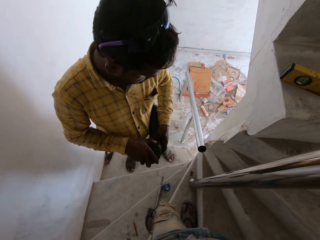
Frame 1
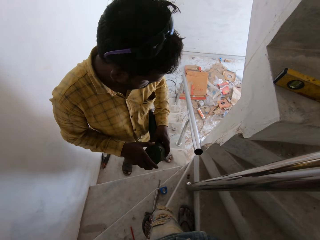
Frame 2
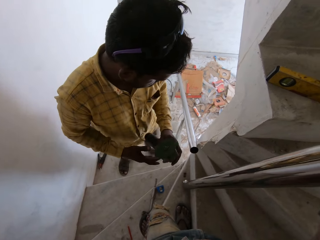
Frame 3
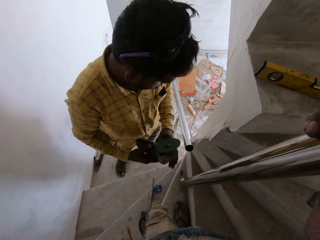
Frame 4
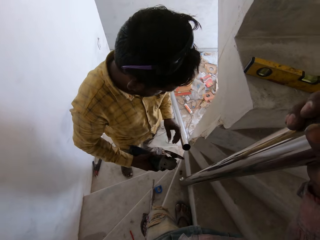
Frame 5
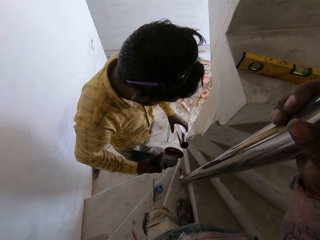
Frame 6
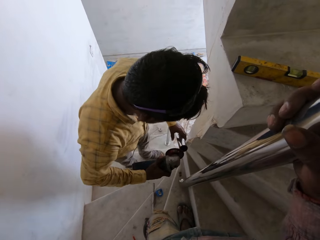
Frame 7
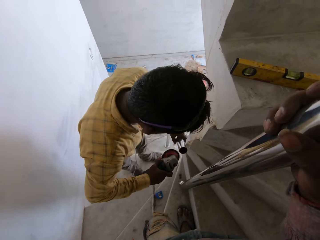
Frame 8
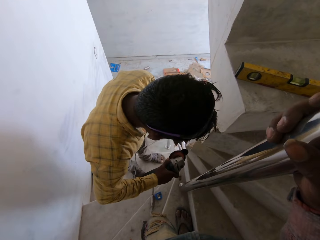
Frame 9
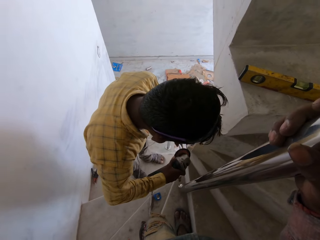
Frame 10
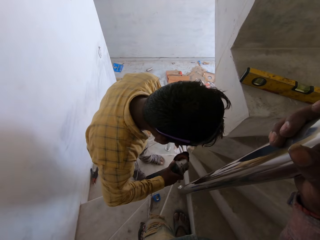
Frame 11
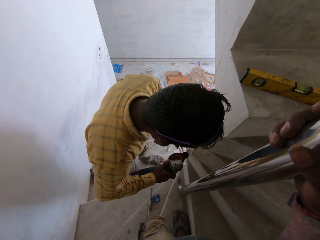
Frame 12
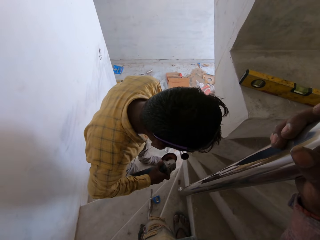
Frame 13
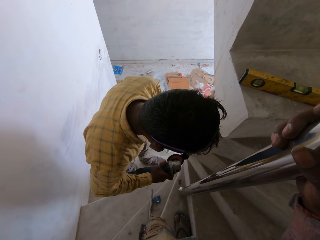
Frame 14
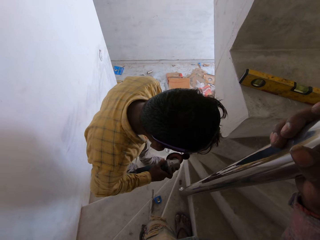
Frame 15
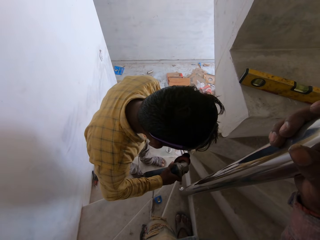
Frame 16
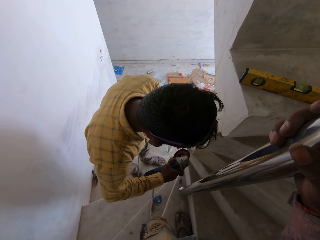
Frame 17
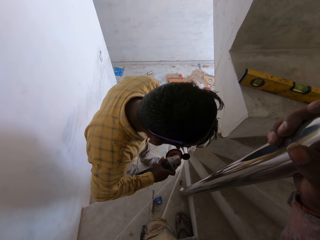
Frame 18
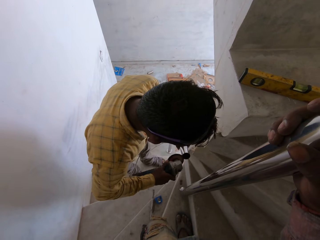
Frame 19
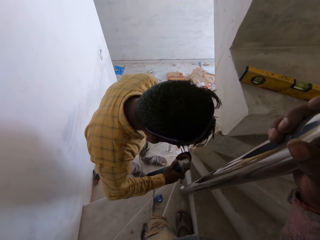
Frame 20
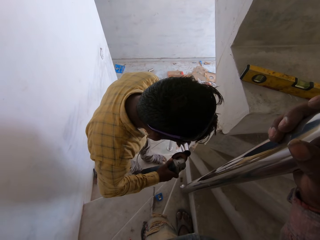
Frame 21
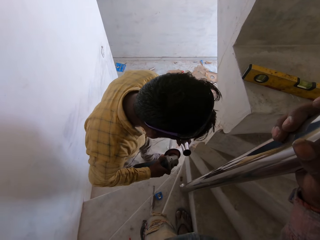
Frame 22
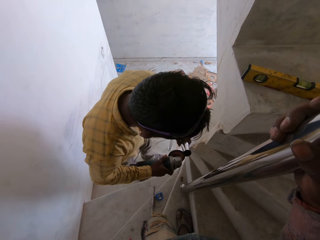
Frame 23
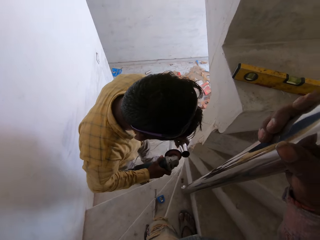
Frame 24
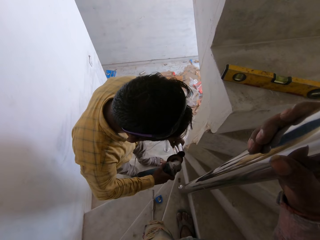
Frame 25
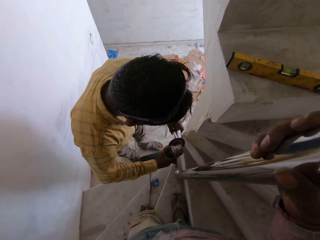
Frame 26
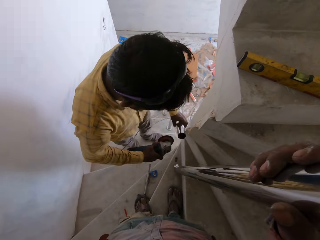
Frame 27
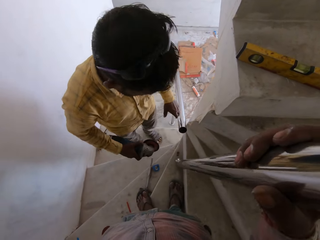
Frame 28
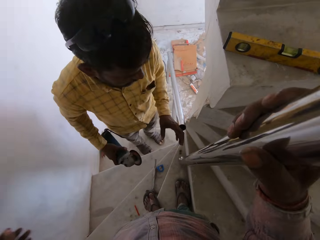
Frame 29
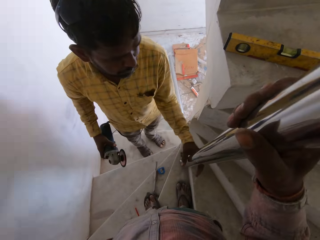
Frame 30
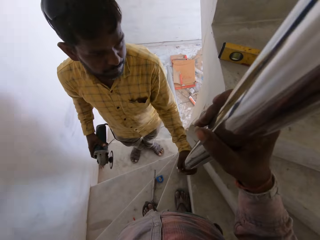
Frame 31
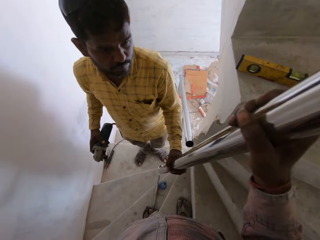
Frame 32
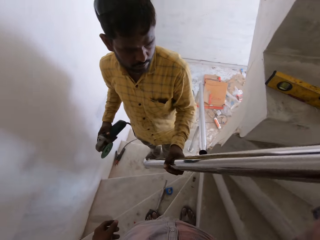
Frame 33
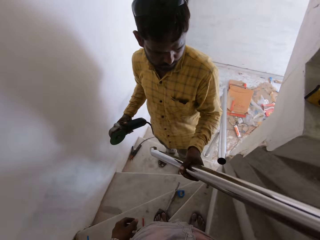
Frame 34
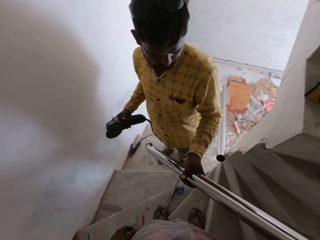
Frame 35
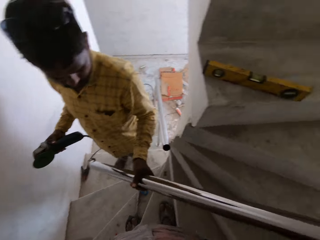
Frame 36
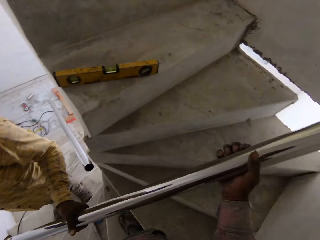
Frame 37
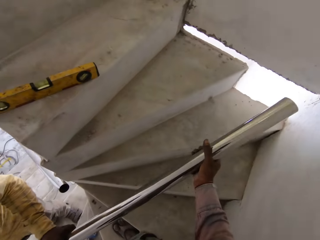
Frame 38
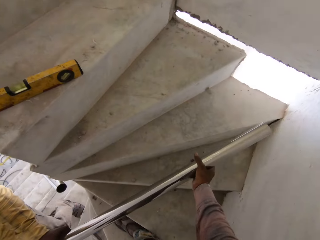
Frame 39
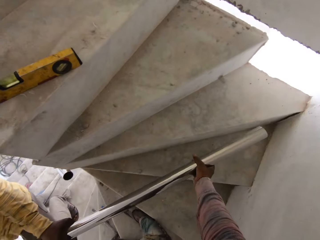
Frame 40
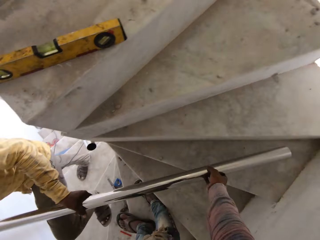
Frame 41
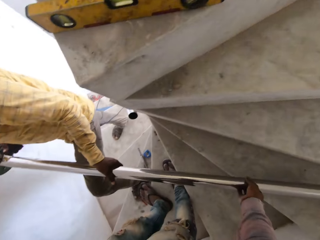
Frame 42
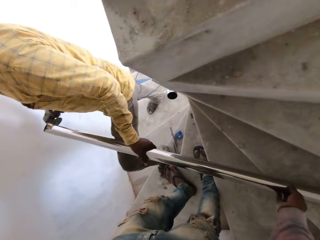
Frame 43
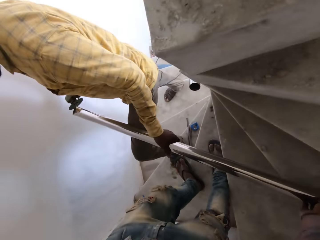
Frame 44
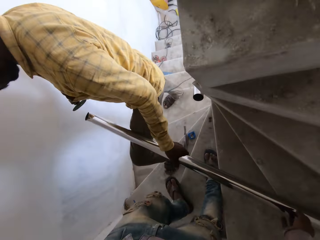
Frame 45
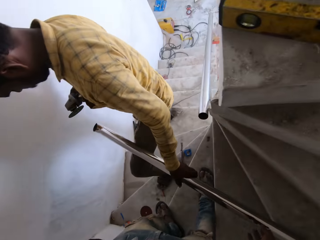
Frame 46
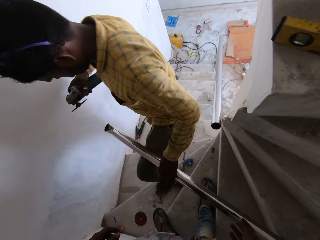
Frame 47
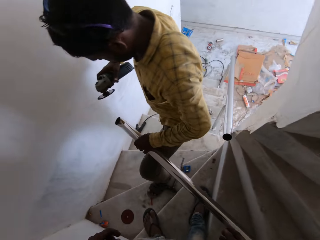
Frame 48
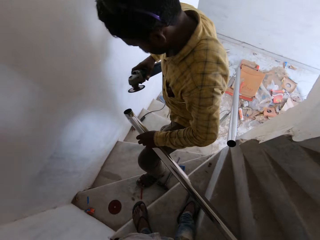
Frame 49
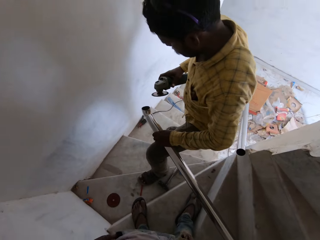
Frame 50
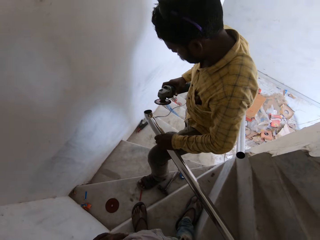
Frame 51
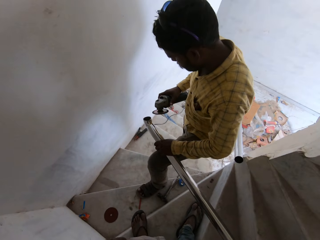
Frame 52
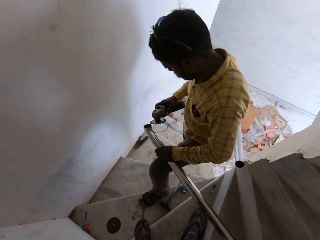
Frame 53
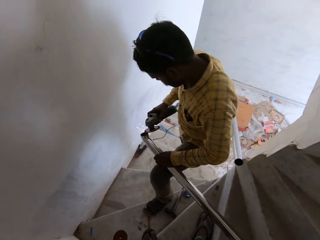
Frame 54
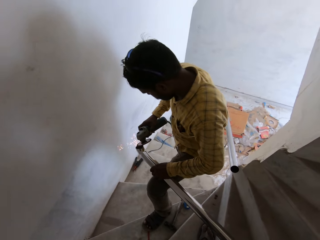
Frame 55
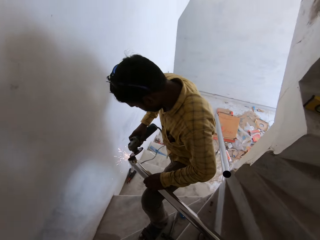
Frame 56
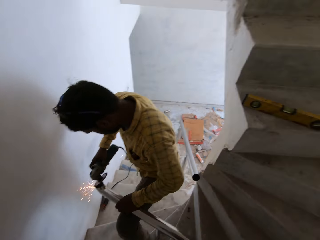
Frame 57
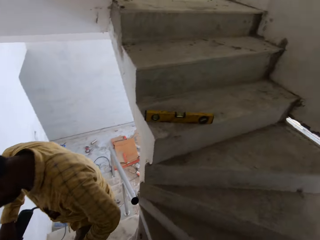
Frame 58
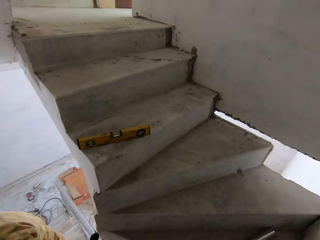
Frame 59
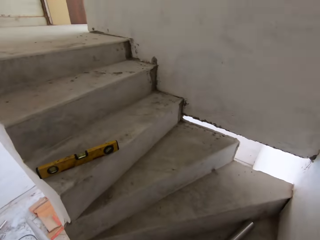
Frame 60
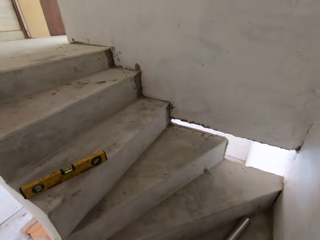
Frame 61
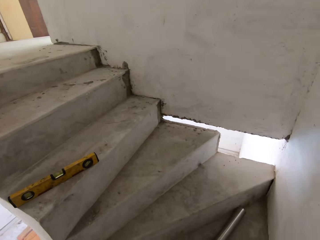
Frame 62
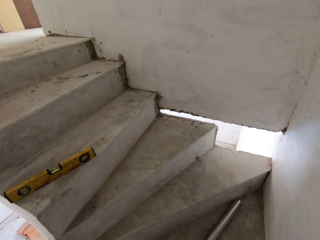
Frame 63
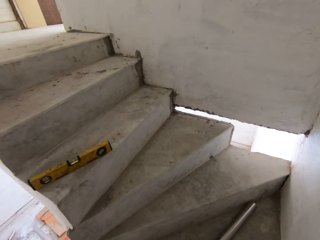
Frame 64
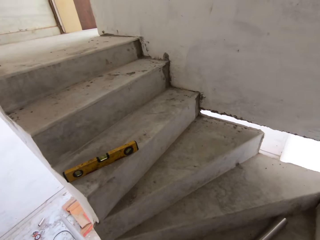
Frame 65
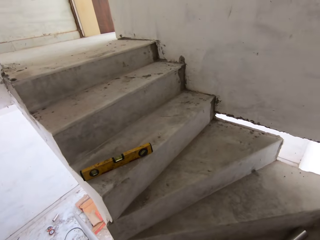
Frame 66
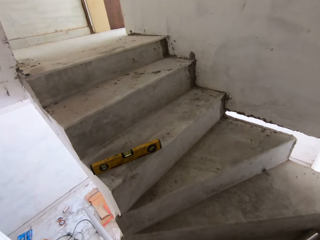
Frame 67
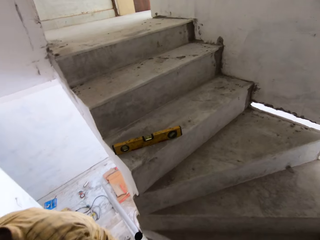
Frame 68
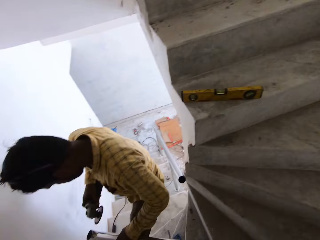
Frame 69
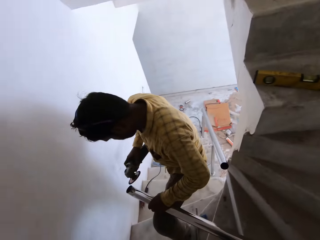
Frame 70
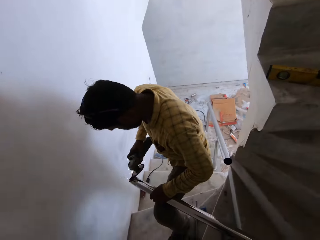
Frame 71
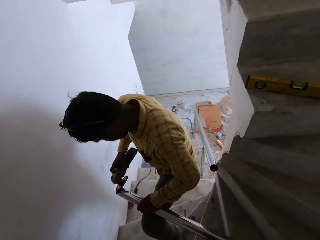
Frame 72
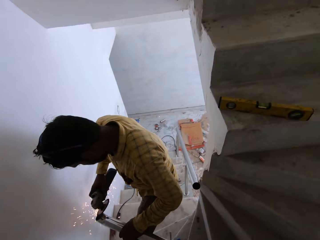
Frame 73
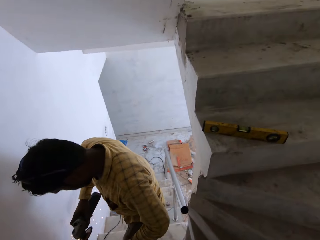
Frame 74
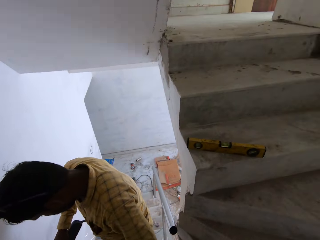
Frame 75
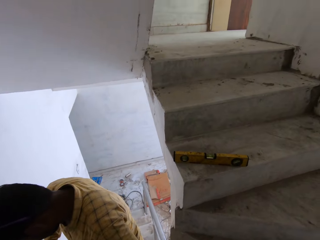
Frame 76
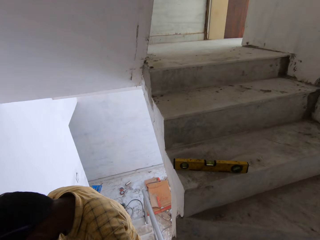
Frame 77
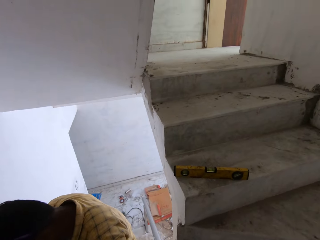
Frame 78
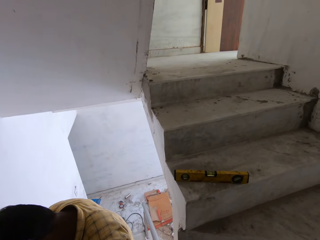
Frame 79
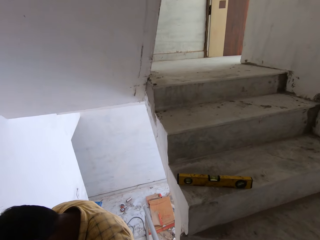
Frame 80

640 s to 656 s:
The man places his left hand on a stair rail. The man smoothens the stair rail in his left hand with the smoothening machine in his right hand. The man picks up the stair rail from the staircase with his left hand. The man drops the stair rail on the staircase with his left hand. The camera wearer drops the stair rail on the staircase with his right hand. The man smoothens the stair rail in his left hand with the smoothening machine in his right hand.

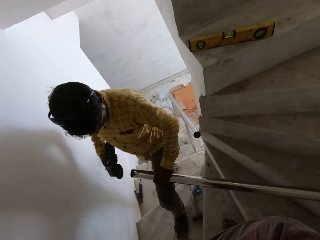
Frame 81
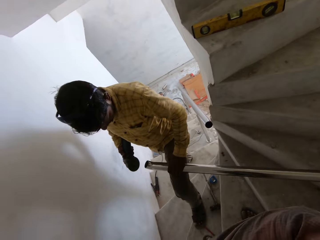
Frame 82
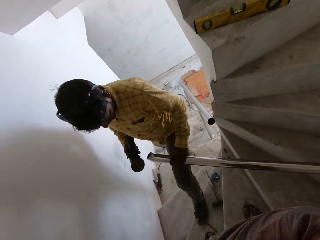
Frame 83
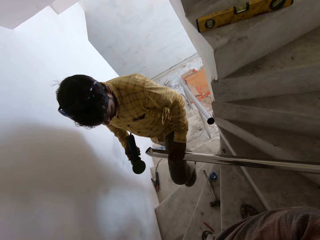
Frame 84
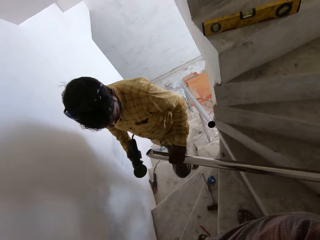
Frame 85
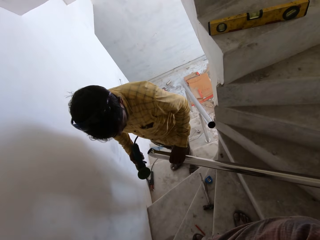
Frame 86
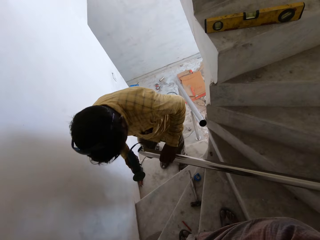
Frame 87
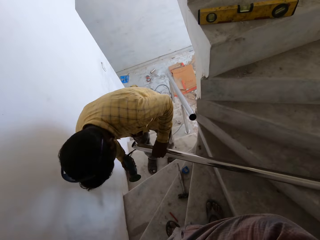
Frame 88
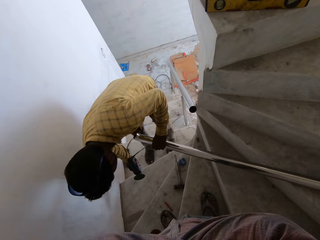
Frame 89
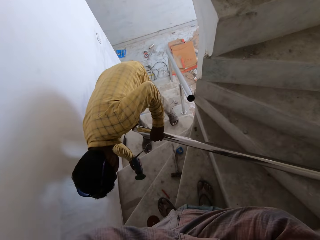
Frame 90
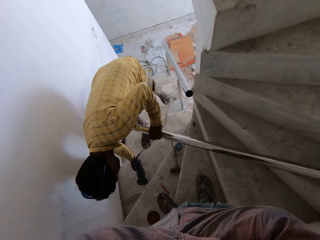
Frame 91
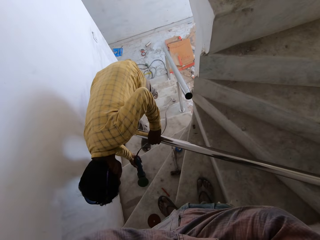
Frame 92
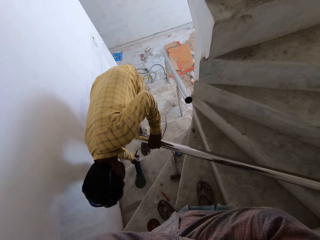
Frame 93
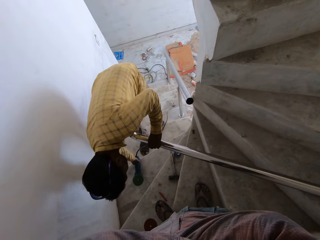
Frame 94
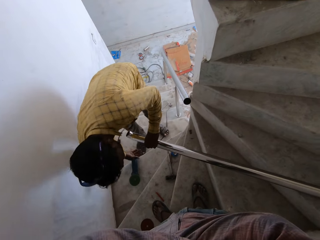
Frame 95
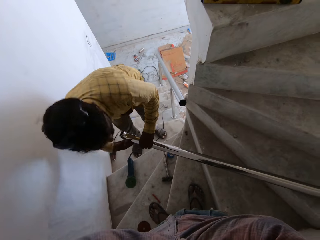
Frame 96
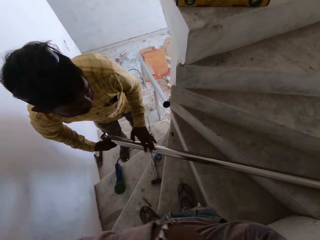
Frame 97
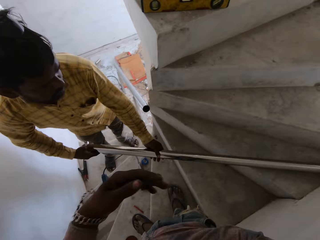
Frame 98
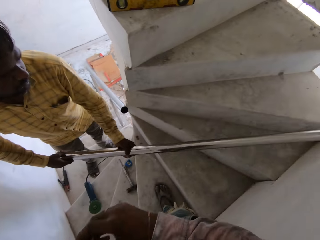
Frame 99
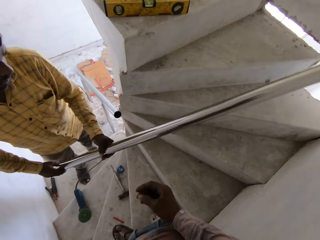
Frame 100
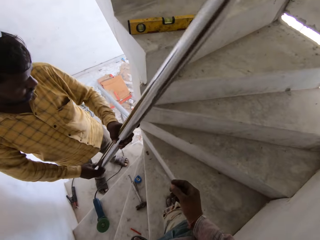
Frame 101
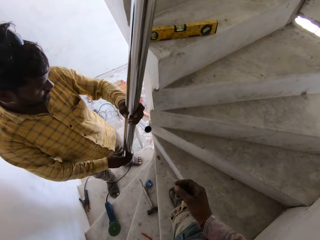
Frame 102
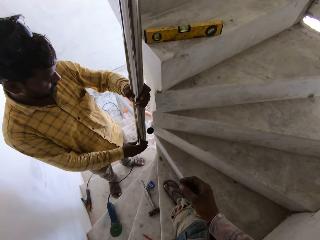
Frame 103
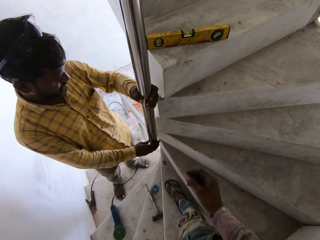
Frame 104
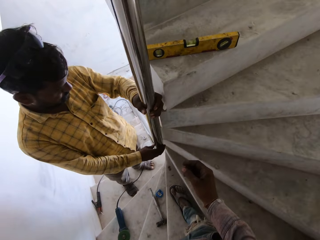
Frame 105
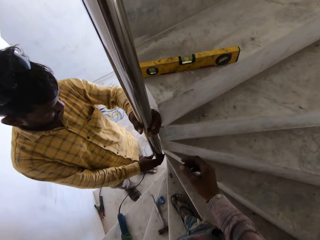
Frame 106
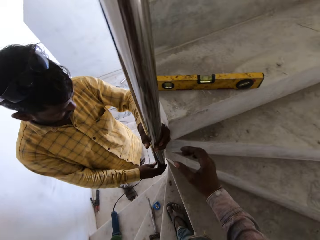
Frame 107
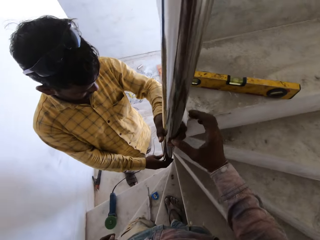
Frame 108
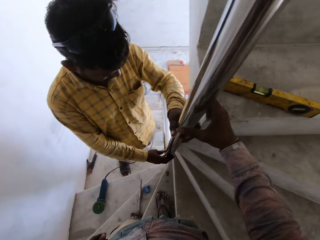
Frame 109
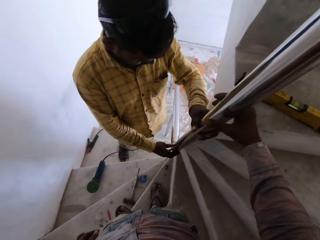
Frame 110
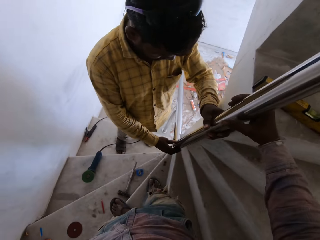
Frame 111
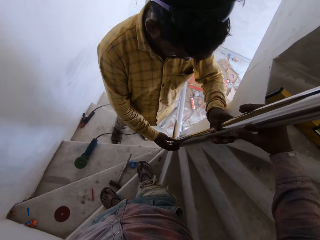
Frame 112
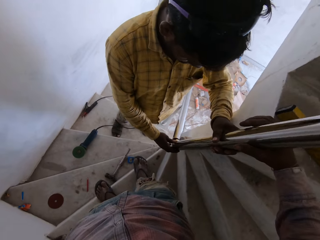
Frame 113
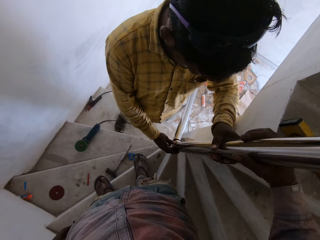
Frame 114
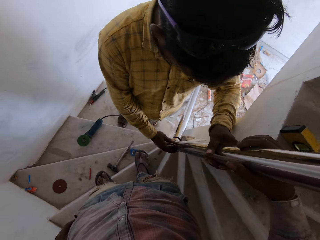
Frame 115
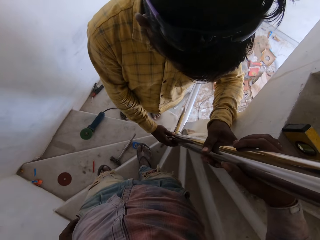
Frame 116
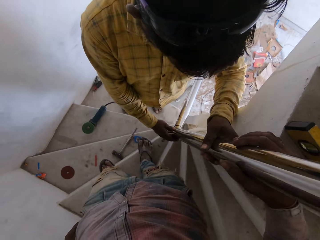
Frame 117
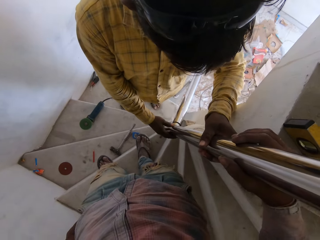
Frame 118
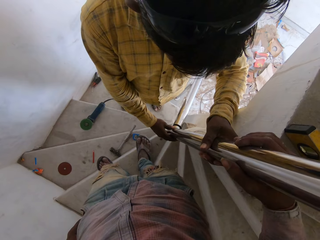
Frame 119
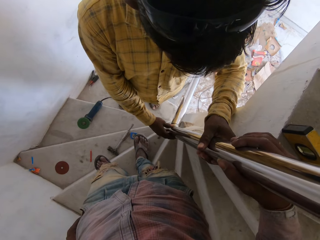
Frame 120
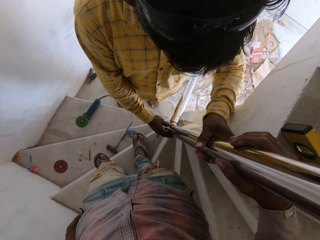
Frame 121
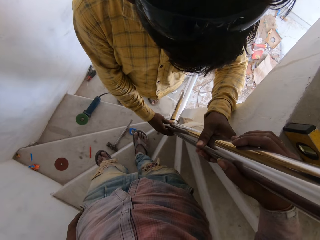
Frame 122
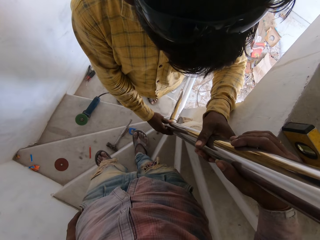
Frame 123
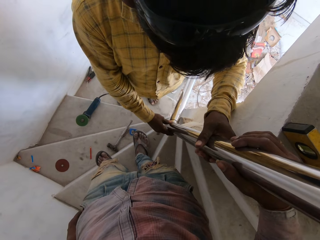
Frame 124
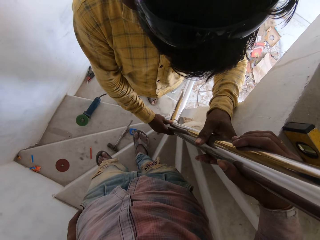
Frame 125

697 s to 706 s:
The man drops the smoothening machine on the staircase with his right hand. The man picks up the stair rail from the staircase with his hands. The man fixes a metal. The man places the stair rail on the staircase with his hands. The camera wearer holds the metal. He places his right hand on the stair rail.
